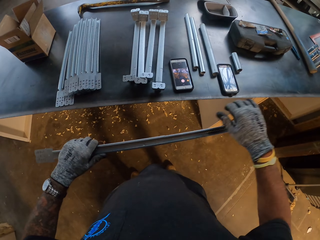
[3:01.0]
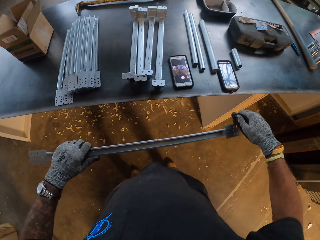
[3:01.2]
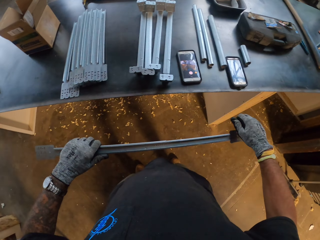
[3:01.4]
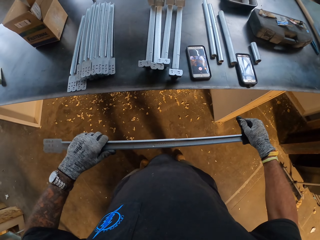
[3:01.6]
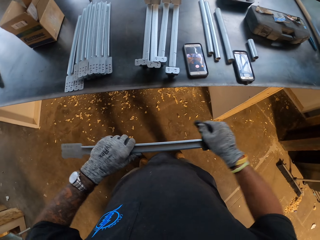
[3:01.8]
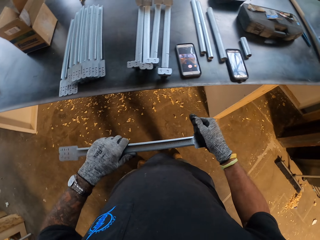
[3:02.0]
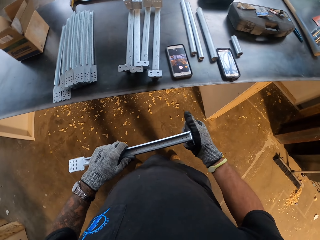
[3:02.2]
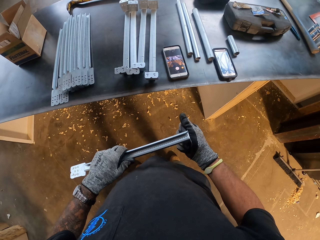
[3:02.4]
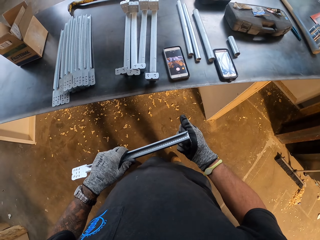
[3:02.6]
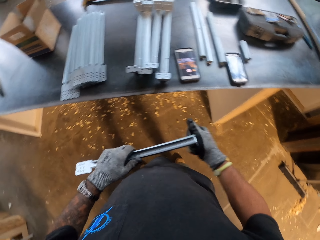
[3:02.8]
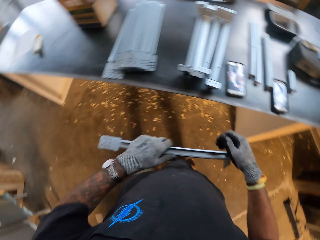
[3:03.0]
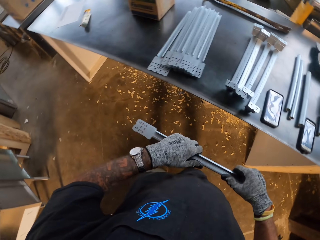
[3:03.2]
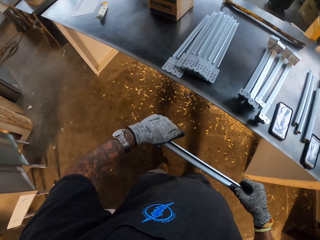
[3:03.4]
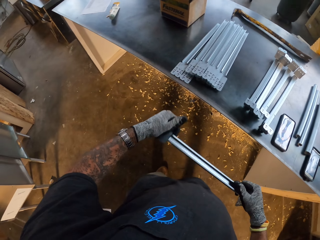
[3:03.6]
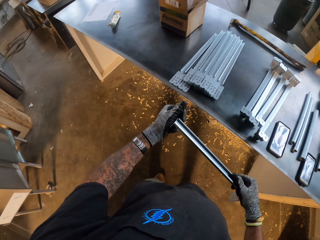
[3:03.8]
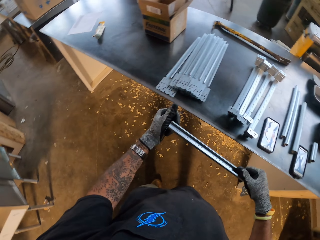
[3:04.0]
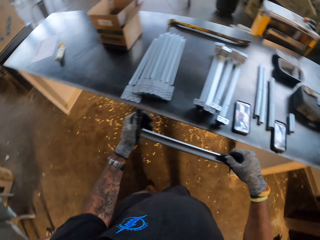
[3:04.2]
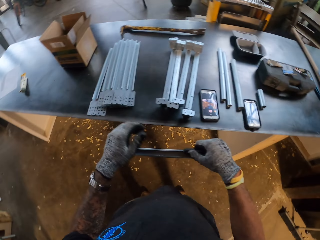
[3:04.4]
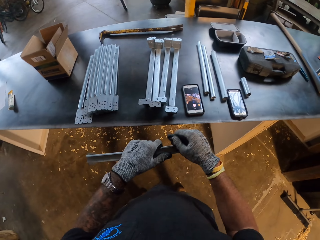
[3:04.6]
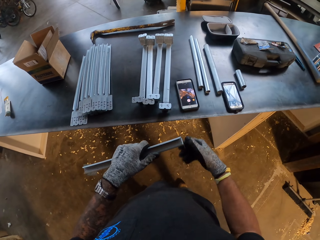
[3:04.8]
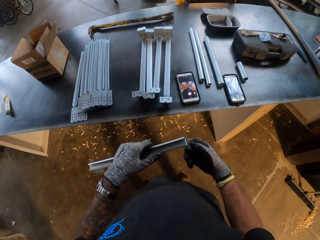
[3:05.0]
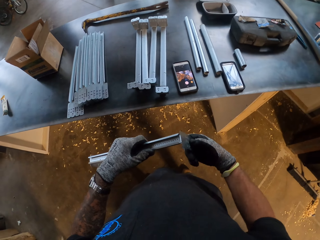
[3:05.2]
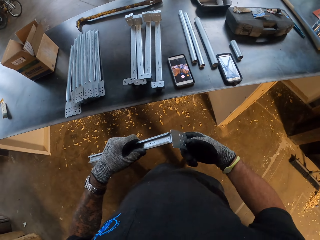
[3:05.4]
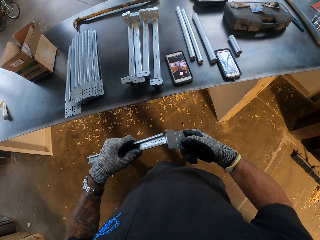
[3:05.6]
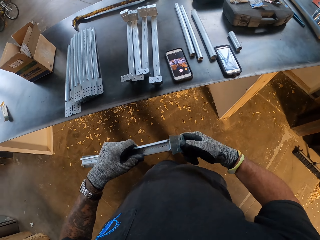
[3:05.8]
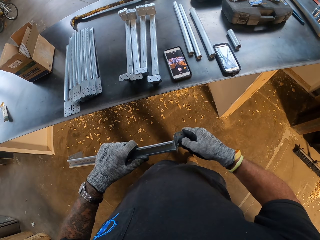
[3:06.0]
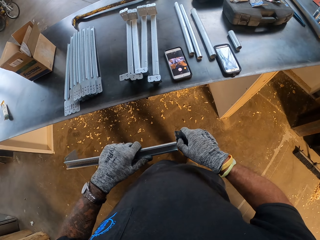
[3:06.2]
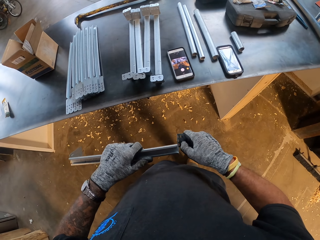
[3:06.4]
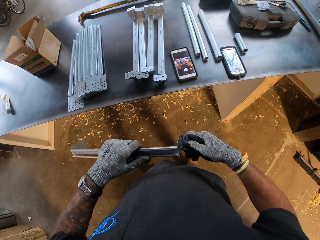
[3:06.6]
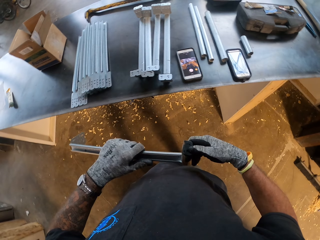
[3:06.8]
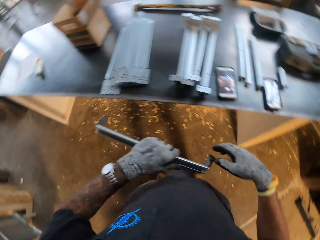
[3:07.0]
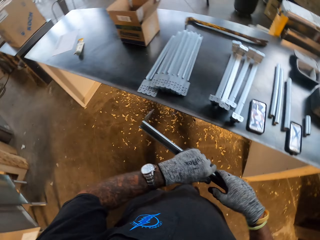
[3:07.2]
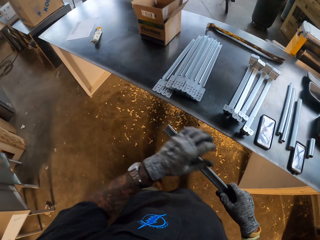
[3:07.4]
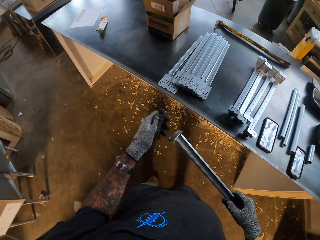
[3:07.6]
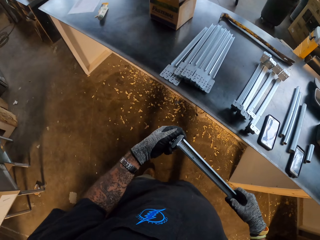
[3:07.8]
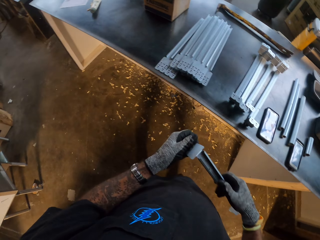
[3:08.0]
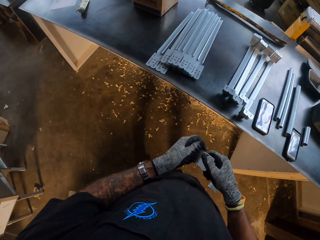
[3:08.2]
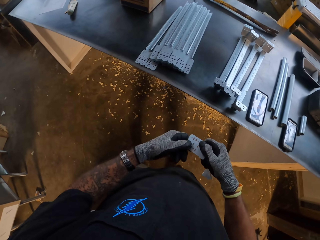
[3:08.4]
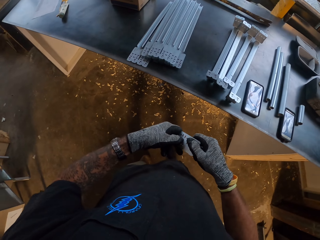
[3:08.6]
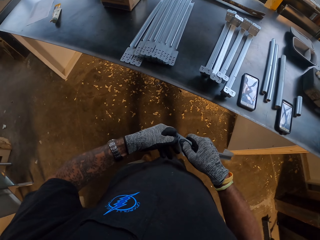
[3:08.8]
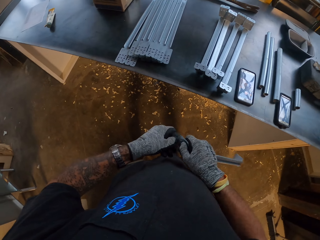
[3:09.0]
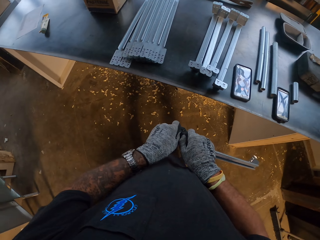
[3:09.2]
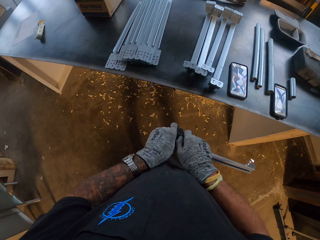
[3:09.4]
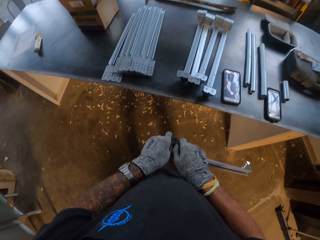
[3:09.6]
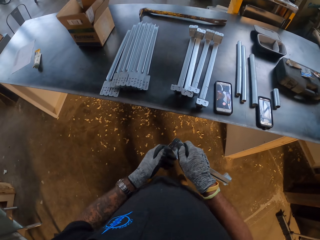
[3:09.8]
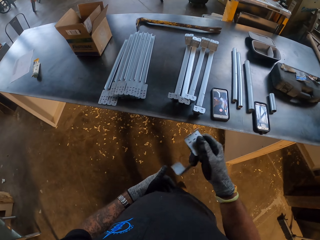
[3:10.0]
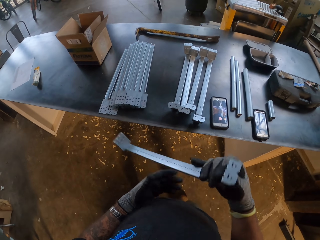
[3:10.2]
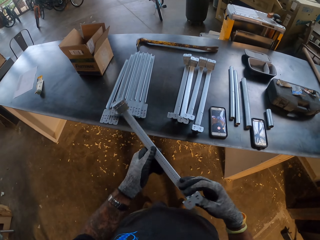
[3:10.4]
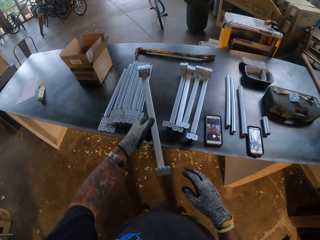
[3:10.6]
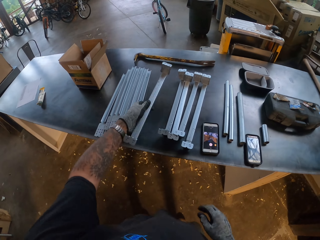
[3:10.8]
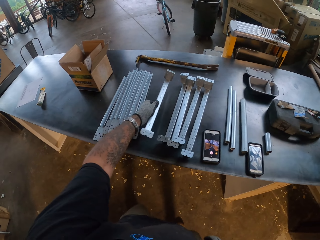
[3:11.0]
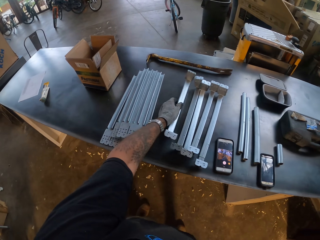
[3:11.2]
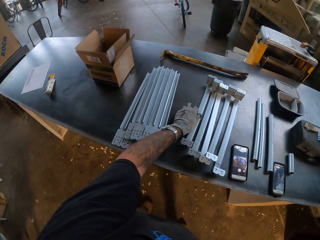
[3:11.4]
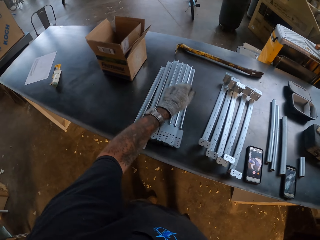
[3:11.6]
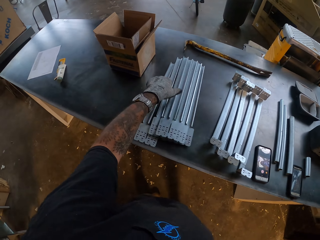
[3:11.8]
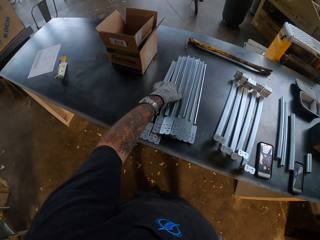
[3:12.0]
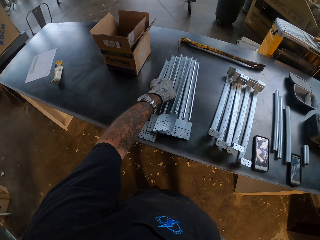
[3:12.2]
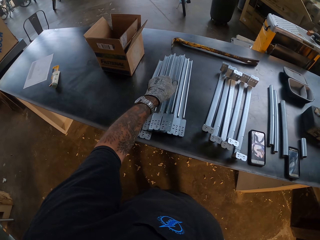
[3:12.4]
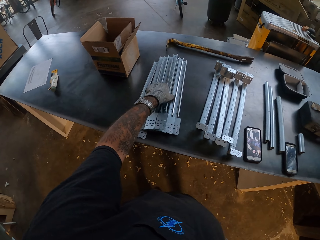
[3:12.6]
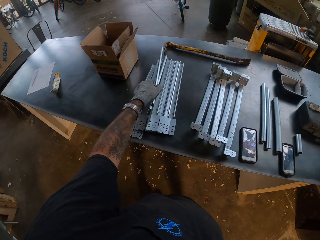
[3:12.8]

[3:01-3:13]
The camera wearer connects the piece of metal. They bend the piece of metal repeatedly. They put the piece of metal on the table.

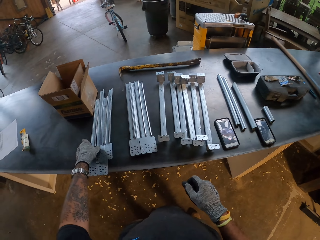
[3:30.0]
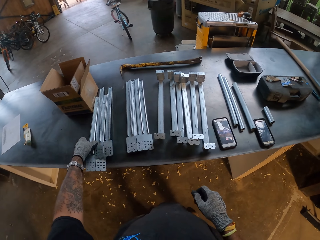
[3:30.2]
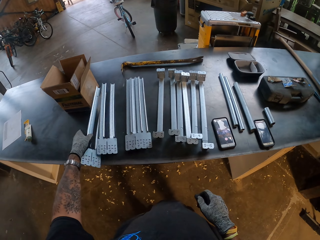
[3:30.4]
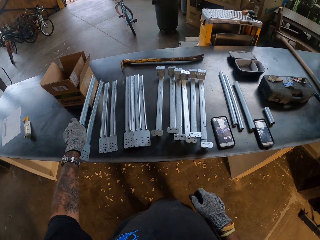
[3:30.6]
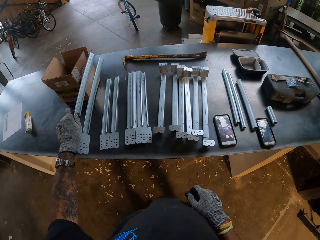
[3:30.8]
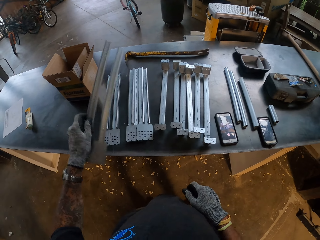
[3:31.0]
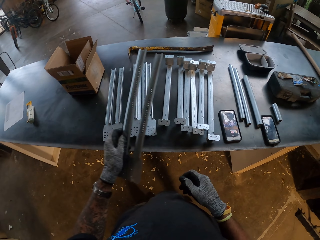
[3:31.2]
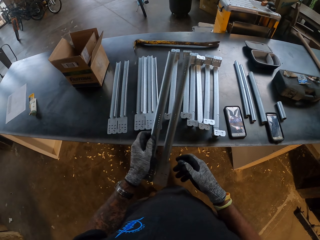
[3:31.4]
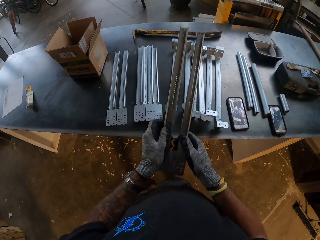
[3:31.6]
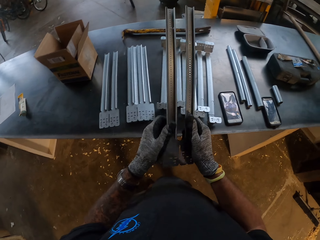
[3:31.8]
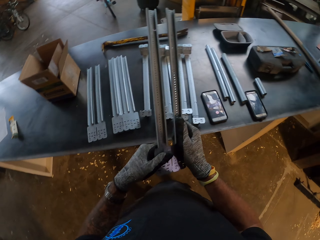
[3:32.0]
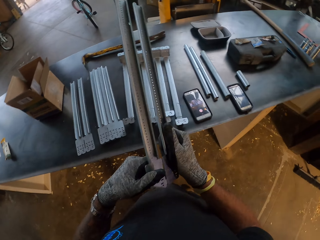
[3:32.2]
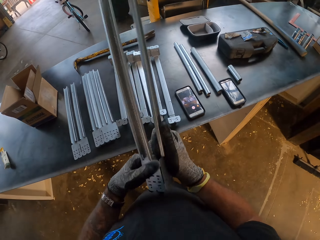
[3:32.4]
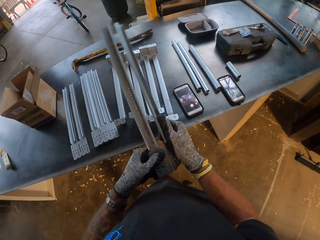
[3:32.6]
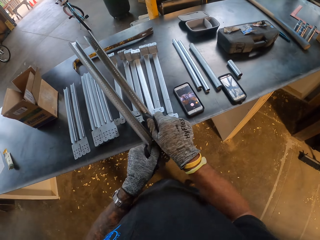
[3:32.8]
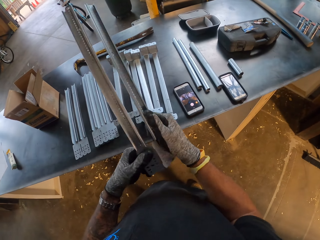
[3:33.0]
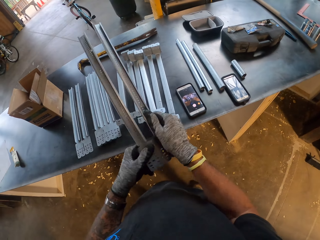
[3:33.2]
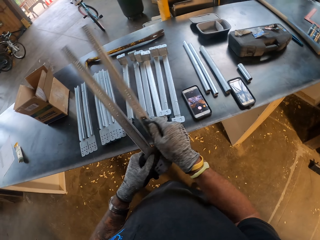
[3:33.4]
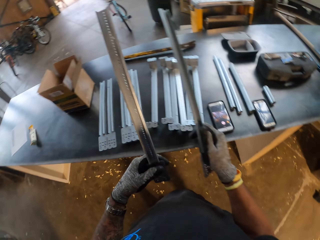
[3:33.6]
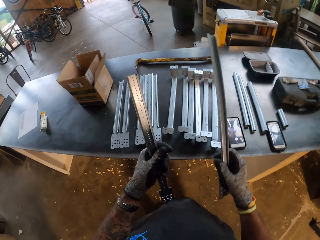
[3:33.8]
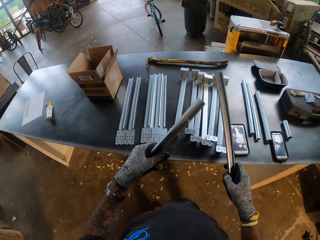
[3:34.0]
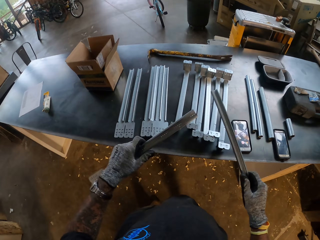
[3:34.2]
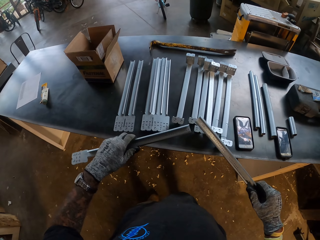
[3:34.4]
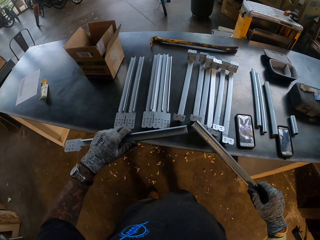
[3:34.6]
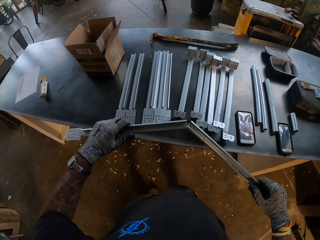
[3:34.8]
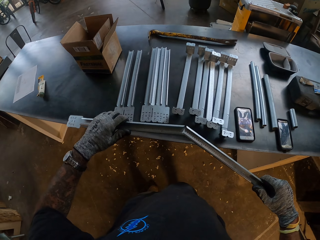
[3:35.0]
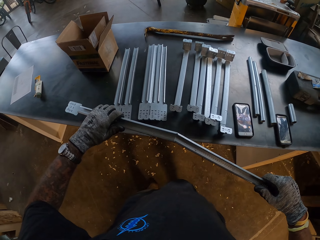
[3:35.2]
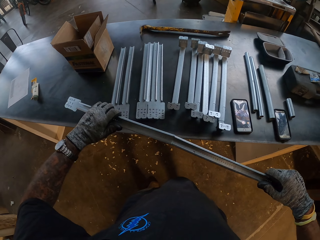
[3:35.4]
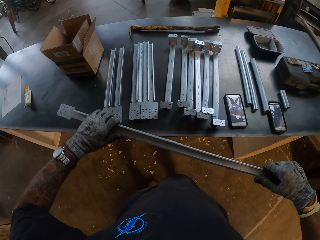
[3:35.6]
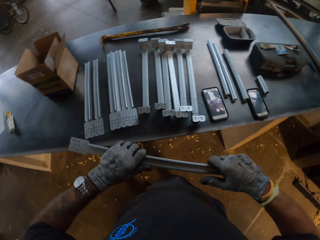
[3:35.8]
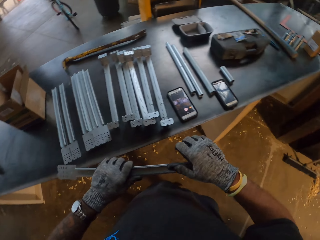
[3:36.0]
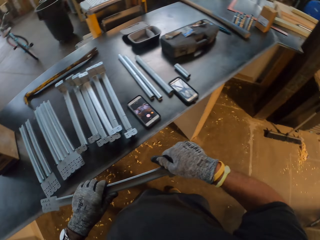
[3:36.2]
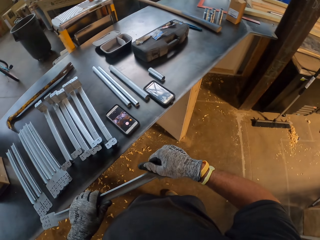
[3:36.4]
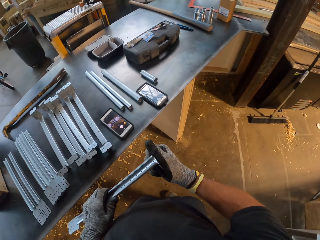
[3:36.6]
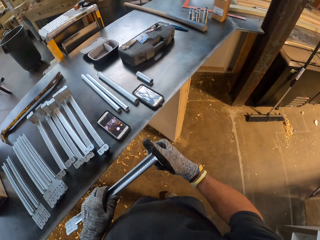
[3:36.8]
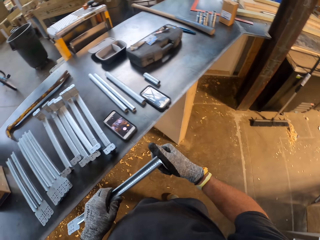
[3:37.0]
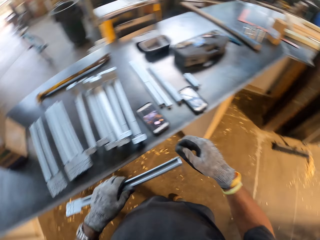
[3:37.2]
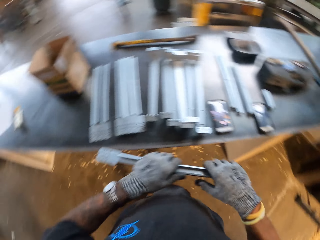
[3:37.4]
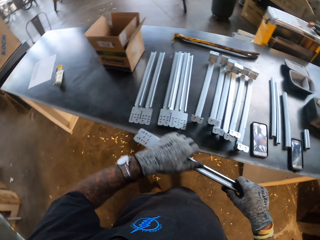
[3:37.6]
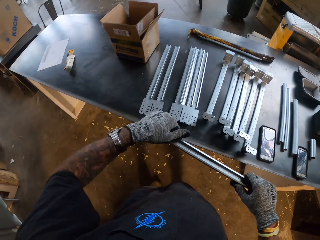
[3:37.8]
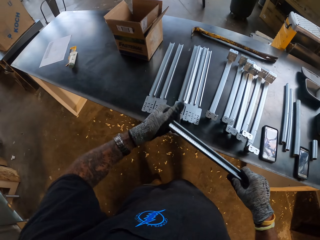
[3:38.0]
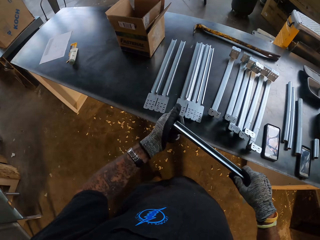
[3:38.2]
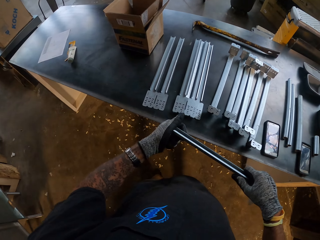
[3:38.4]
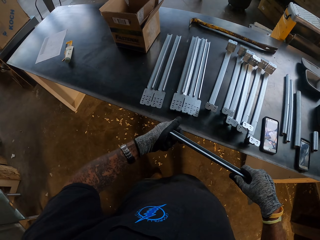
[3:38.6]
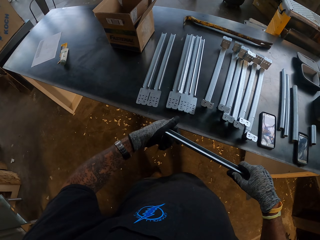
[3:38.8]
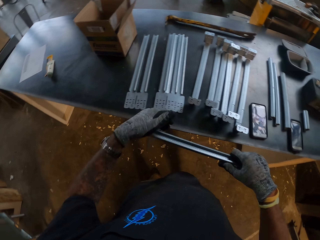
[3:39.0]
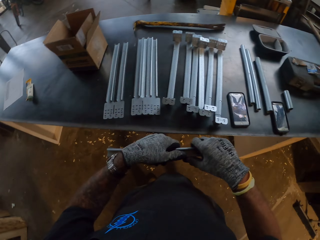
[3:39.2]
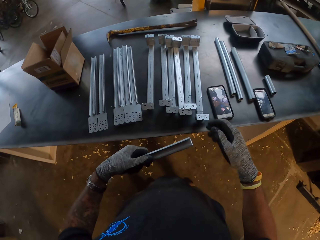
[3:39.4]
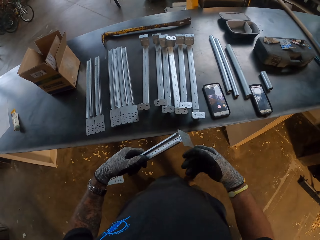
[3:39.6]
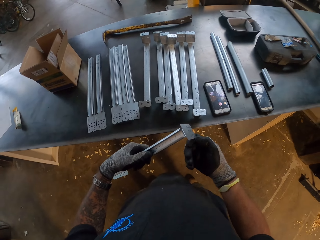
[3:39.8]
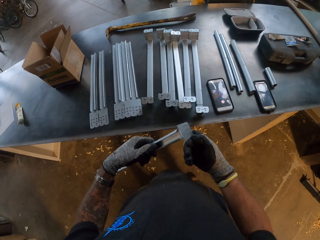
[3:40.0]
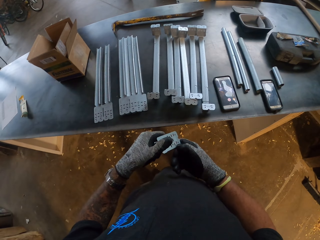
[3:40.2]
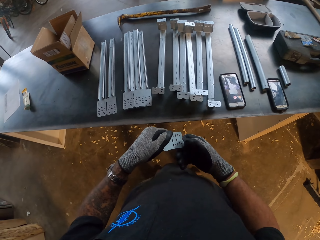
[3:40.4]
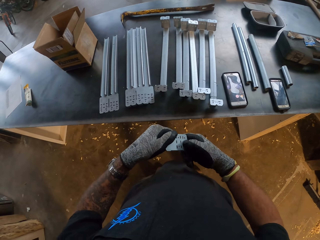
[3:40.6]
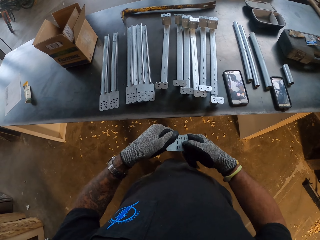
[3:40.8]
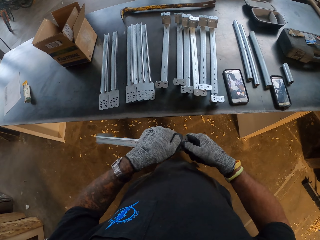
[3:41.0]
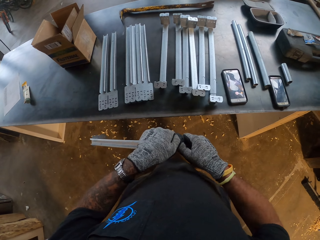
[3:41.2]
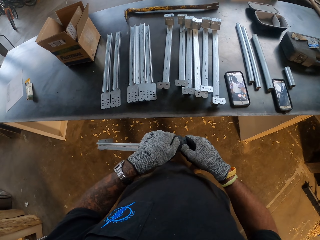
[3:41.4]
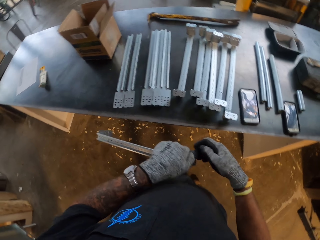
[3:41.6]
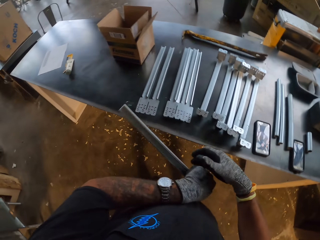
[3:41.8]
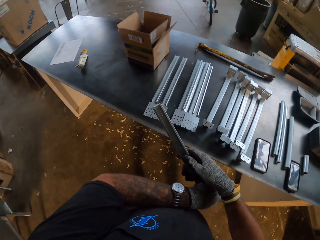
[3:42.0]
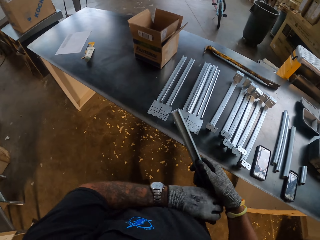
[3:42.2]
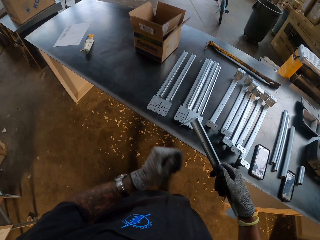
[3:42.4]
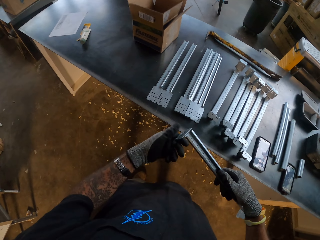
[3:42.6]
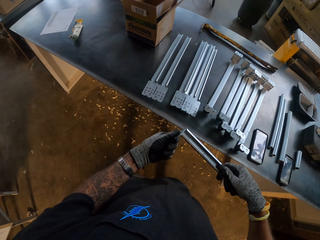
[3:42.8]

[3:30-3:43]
The camera wearer picks up the piece of metal. They break the piece of metal. They cut the metal. They connect the piece of metal. They bend the piece of metal repeatedly.
